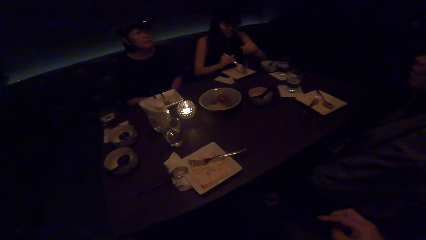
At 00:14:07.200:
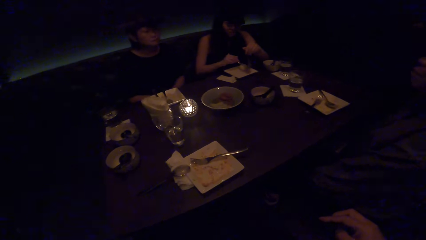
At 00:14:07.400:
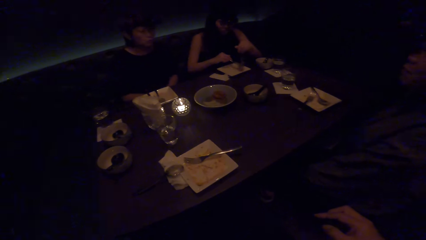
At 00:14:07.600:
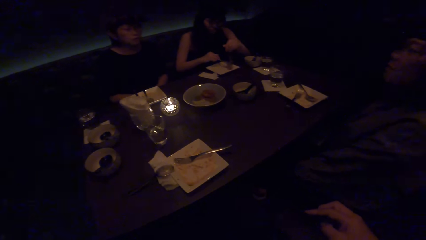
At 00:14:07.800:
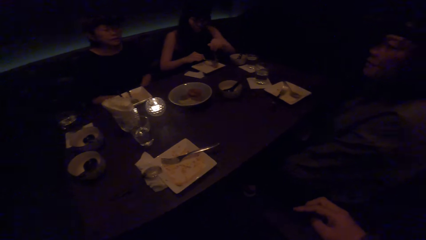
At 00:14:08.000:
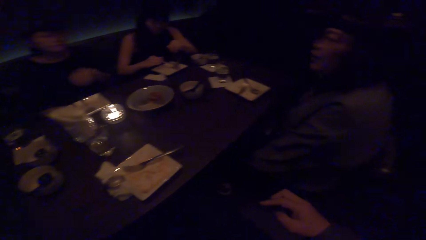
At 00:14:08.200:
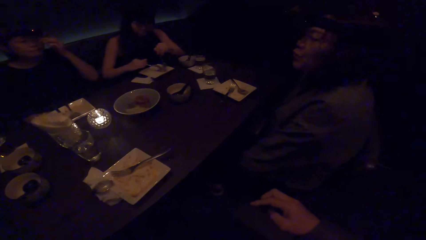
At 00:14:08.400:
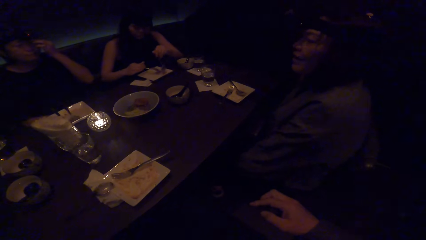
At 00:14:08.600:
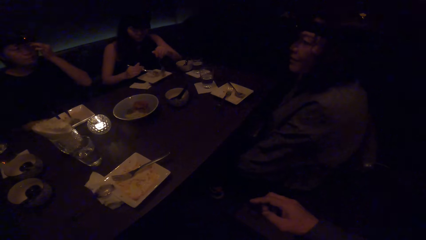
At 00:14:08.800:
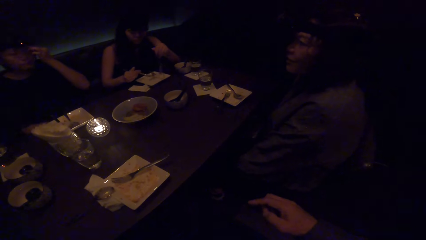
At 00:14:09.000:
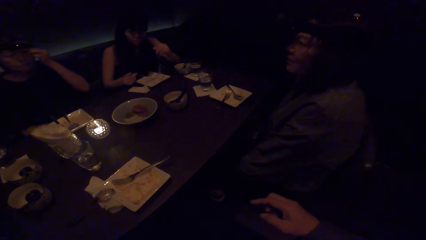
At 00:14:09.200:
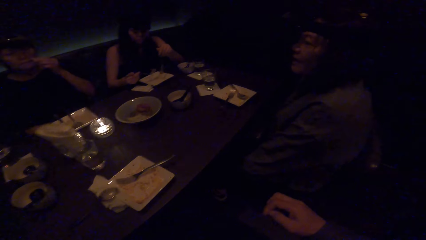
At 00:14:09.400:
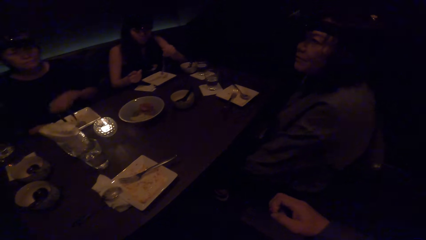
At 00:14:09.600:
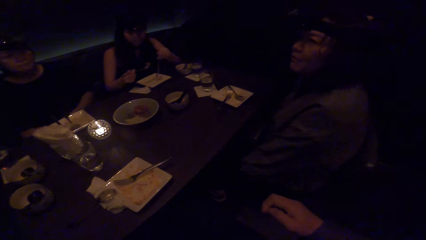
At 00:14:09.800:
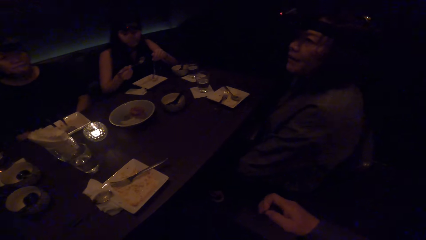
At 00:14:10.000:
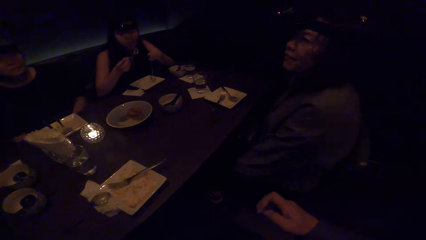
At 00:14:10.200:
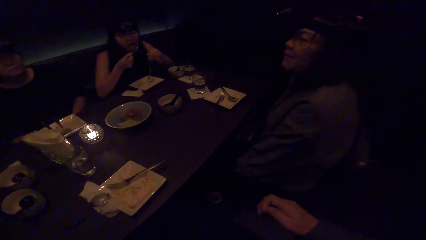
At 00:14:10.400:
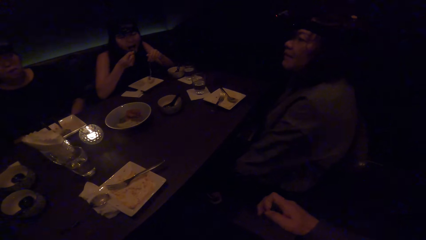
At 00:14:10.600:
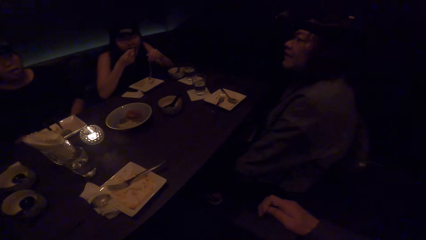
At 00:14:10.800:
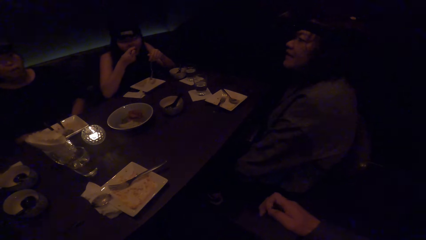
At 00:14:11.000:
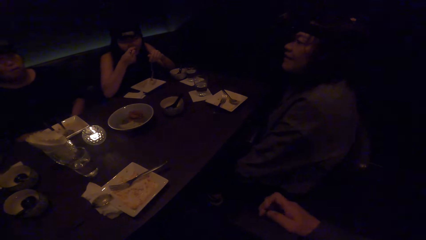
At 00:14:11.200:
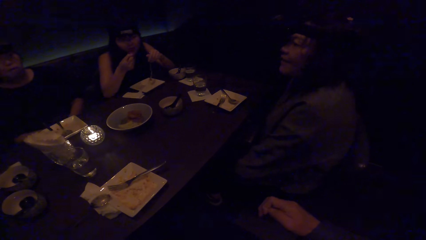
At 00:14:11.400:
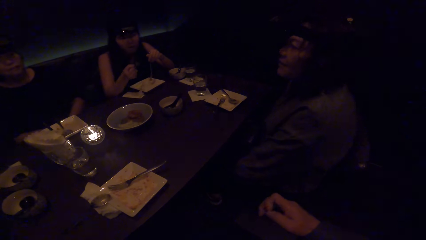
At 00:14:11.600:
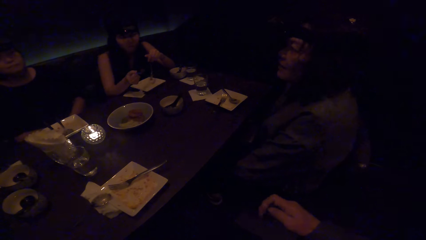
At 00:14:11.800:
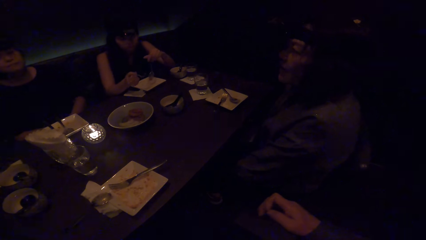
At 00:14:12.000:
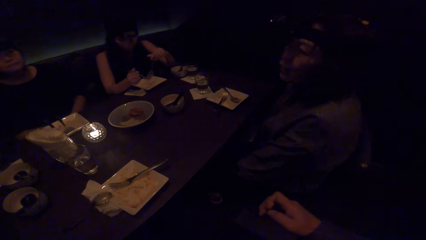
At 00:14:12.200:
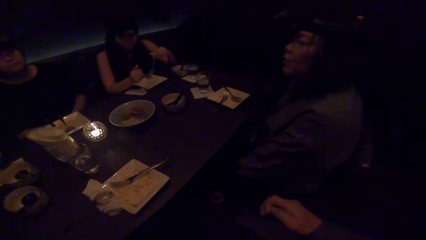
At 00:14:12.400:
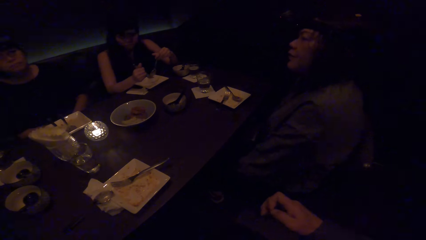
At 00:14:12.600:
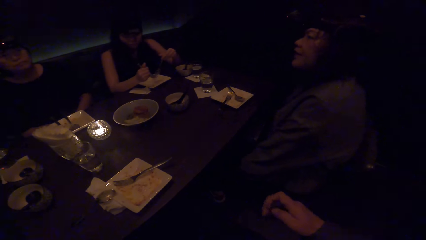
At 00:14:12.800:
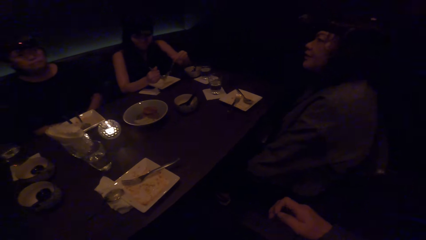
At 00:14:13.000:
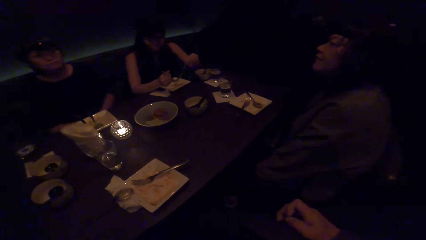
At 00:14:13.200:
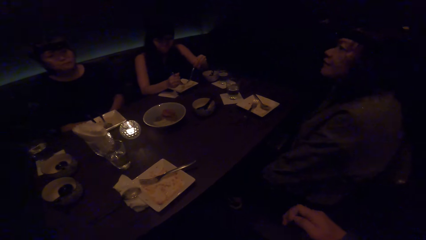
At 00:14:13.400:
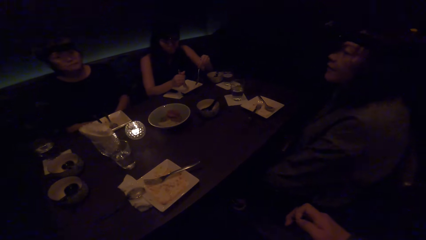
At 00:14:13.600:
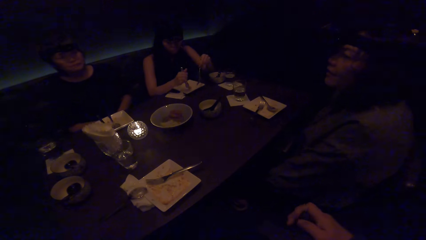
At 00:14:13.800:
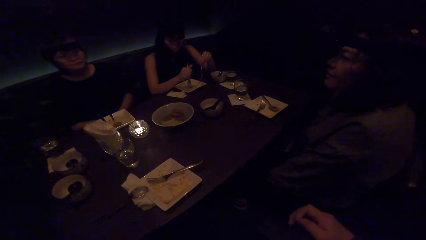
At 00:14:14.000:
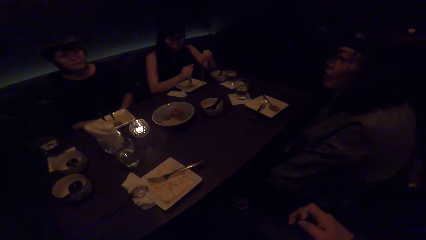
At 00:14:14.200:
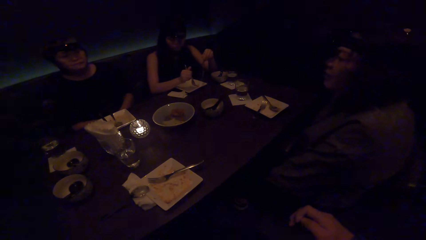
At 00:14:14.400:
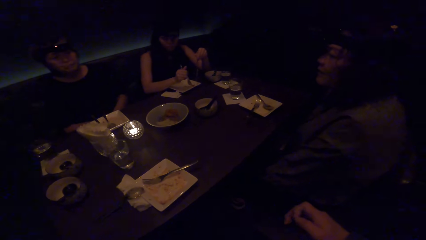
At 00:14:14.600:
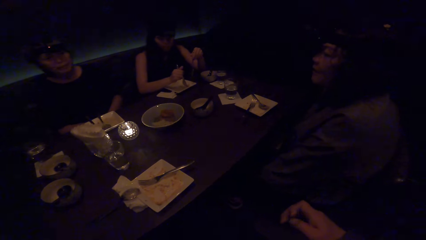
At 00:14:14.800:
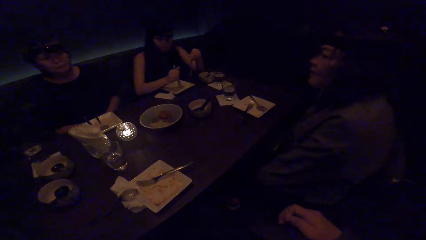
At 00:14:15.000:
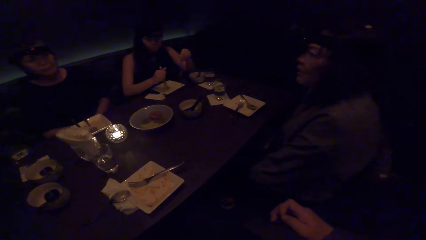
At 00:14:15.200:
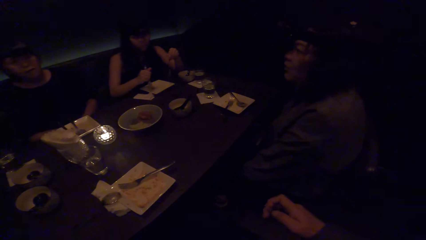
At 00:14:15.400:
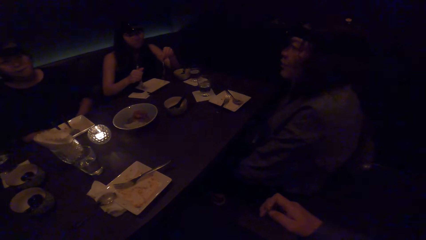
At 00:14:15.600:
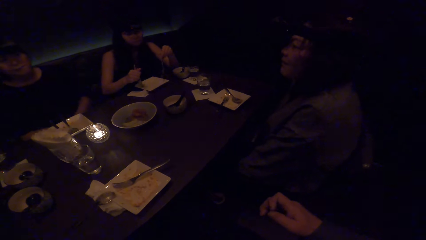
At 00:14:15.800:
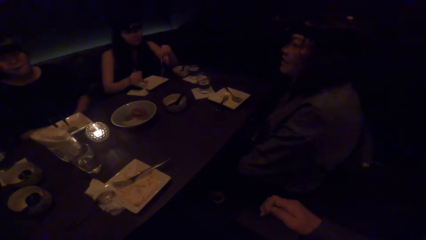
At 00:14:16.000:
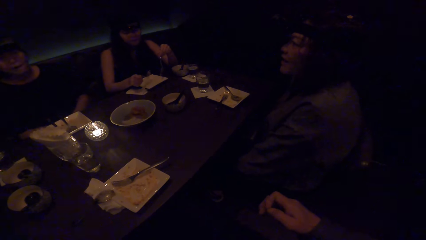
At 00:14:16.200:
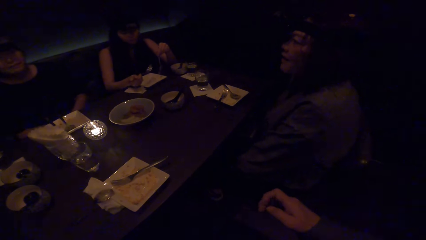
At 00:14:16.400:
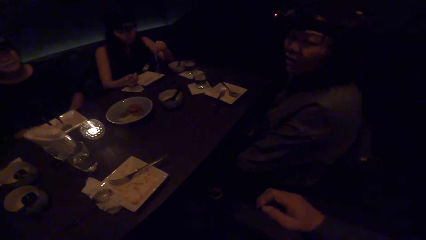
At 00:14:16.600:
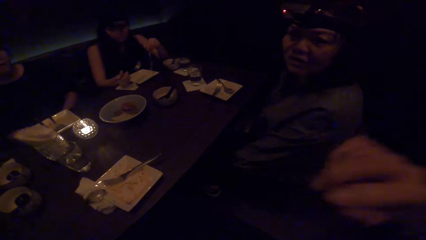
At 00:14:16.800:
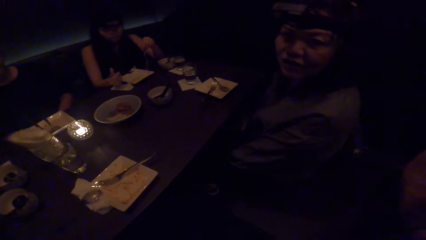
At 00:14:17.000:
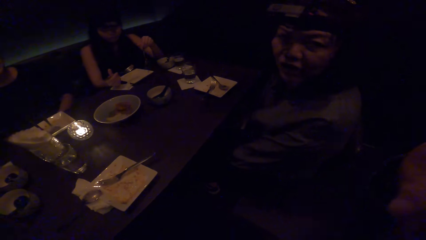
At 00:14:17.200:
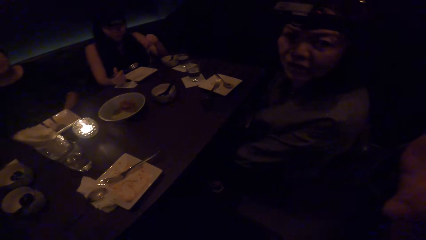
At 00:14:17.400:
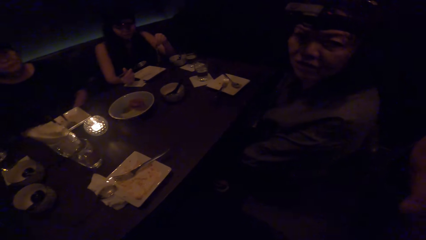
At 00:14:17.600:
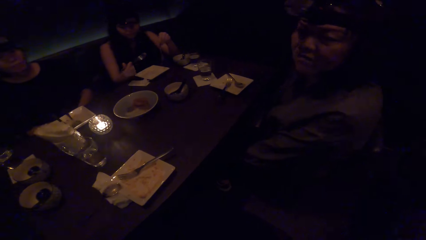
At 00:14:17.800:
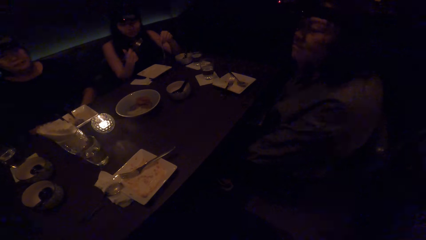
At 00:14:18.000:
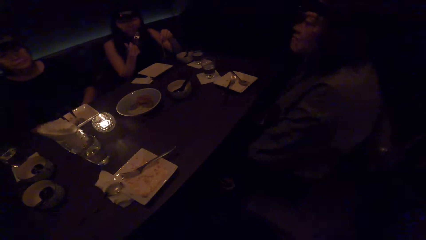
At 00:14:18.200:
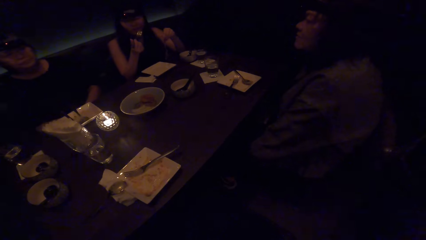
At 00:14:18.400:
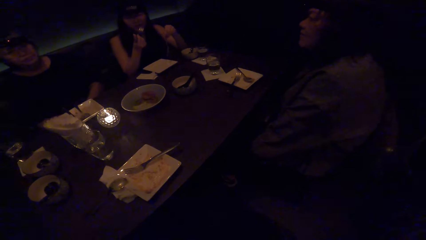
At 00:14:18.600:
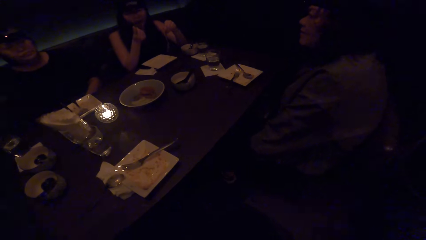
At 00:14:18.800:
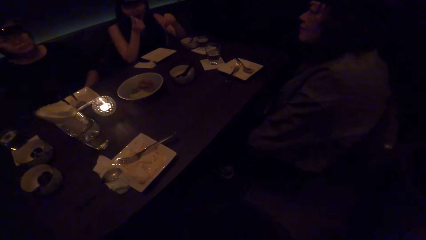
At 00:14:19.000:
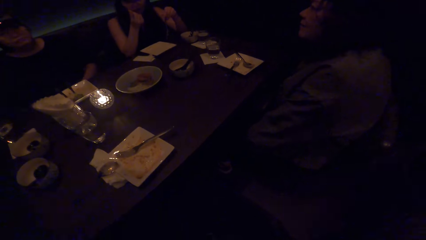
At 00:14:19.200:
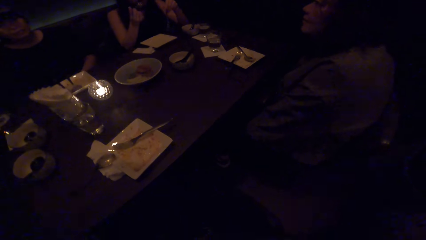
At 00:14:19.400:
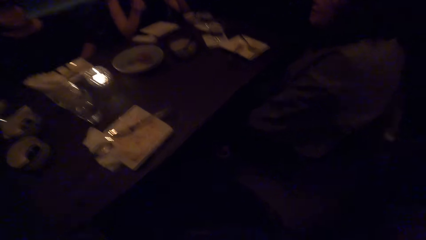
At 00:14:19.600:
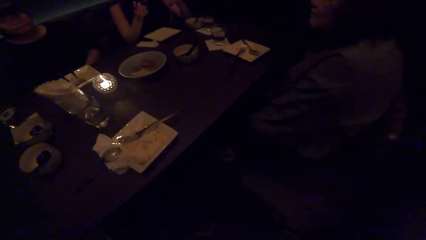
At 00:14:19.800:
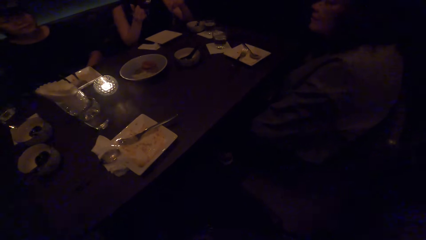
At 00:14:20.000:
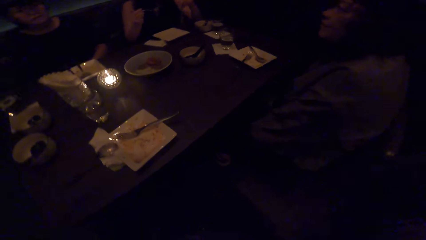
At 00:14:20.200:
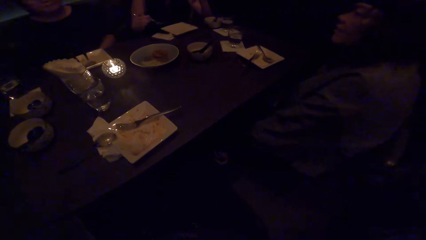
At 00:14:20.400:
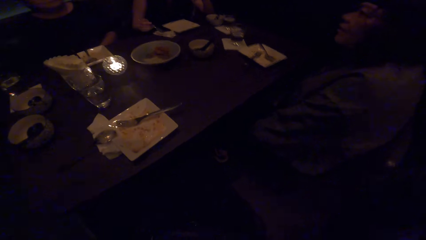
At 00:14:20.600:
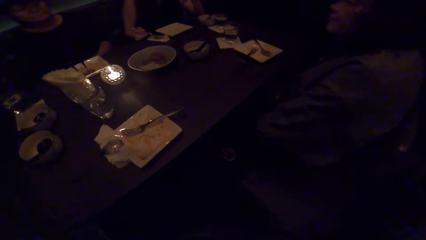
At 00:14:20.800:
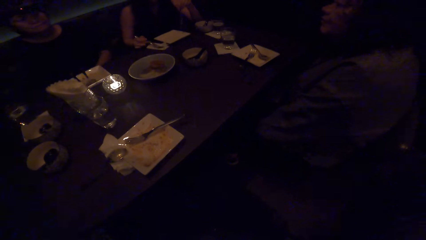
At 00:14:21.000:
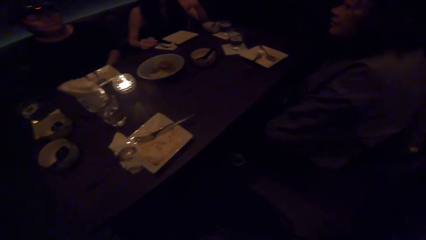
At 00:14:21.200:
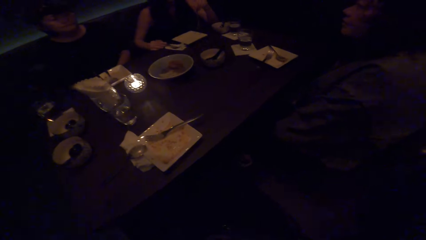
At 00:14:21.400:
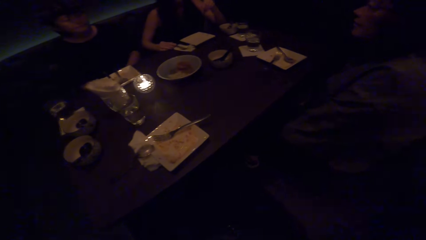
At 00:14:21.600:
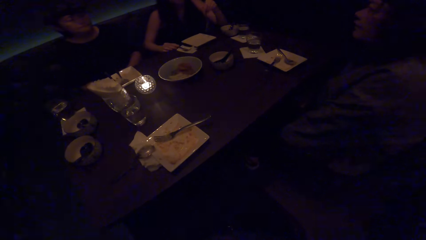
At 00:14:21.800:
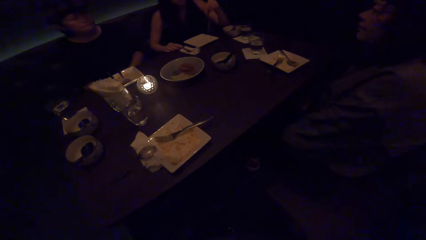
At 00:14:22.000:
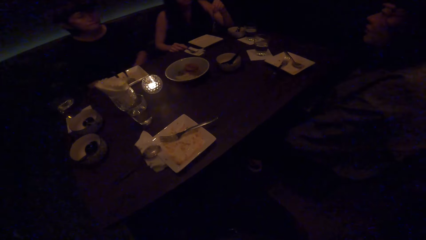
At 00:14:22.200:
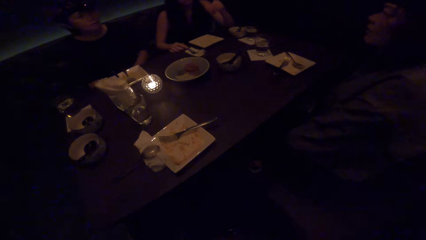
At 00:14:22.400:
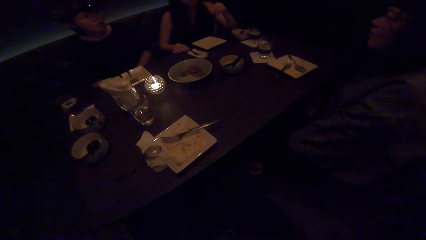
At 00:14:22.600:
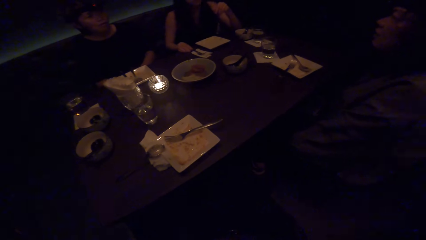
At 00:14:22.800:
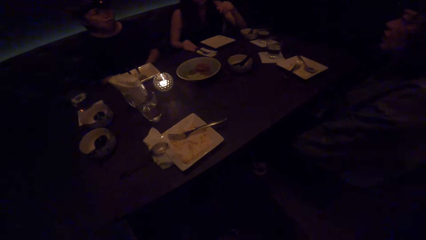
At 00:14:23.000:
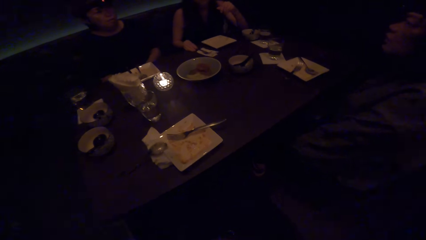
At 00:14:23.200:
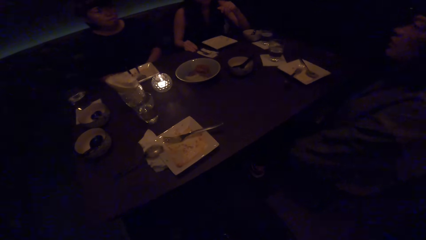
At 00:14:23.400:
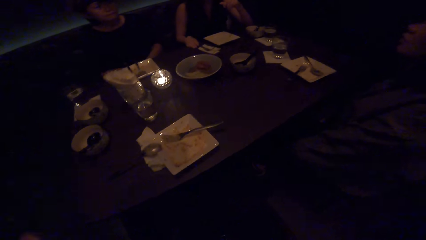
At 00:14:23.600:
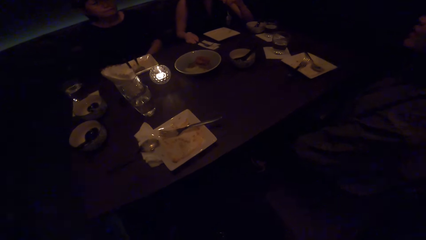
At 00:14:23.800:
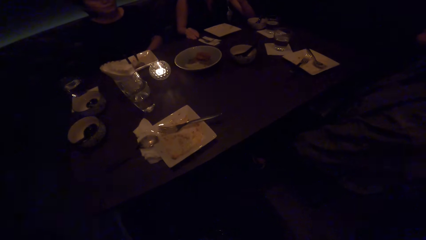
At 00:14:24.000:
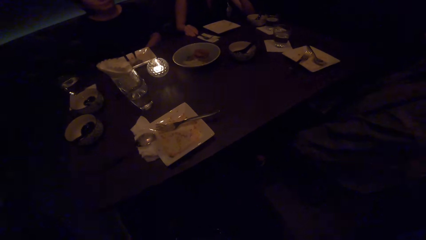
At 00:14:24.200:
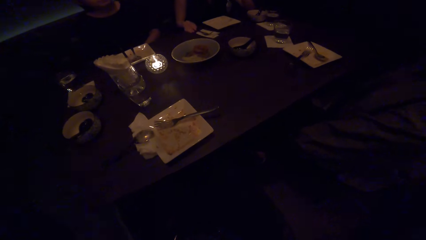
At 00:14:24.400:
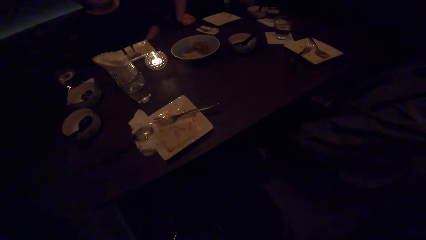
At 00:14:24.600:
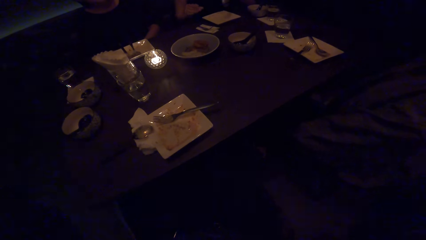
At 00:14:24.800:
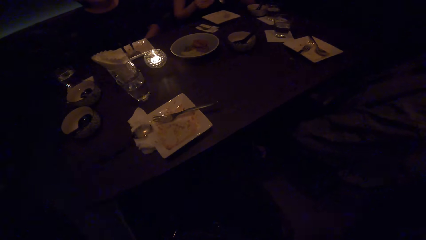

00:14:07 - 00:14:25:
A woman scoops food with the fork. She puts food in her mouth with the fork. She scoops food with the fork. Another woman converses with the camera wearer. The camera wearer moves the right hand. The first woman puts food in her mouth with the fork. The camera wearer looks at the table. The first woman drops her fork on a tissue paper.
